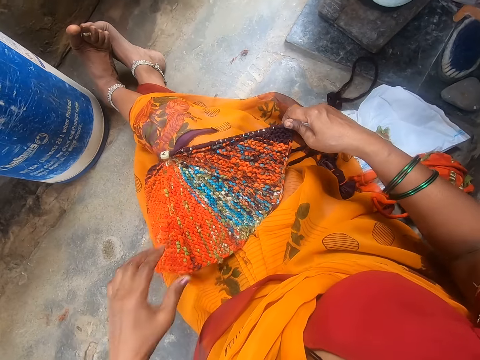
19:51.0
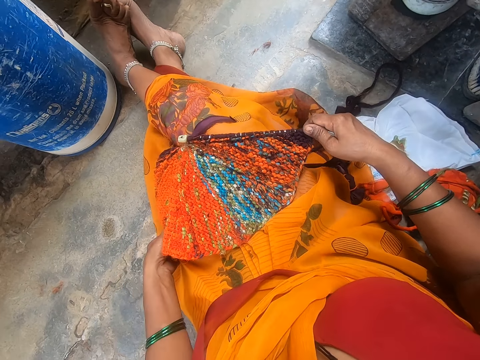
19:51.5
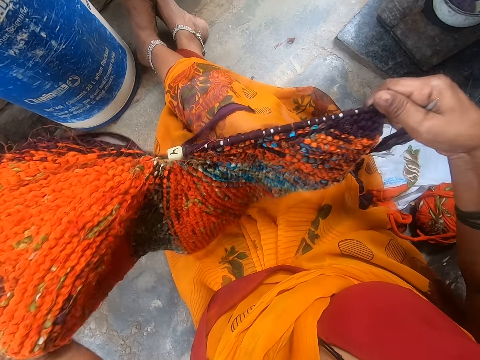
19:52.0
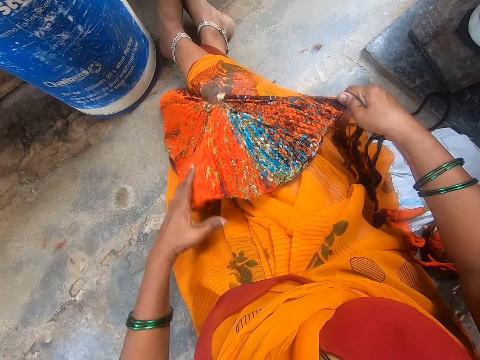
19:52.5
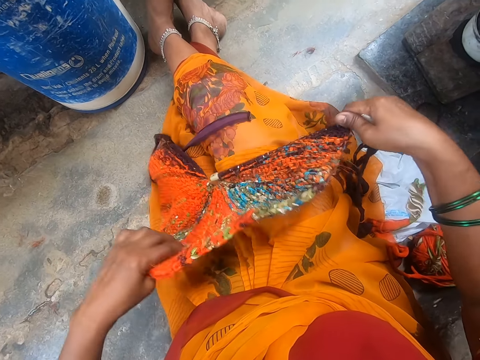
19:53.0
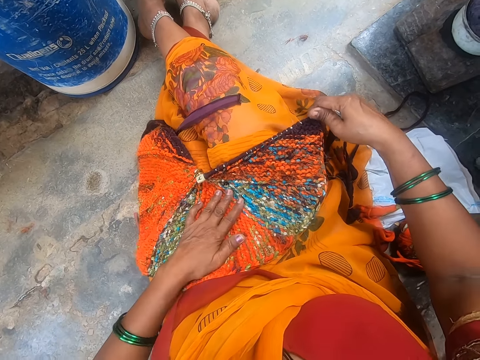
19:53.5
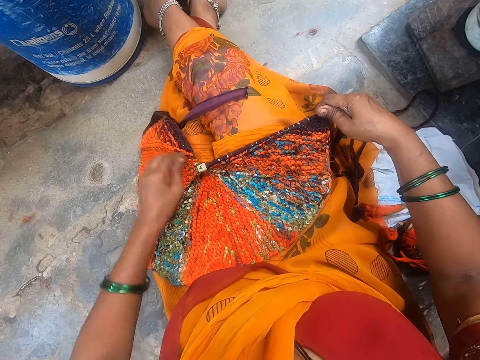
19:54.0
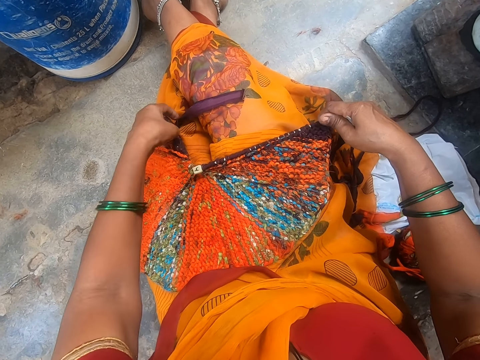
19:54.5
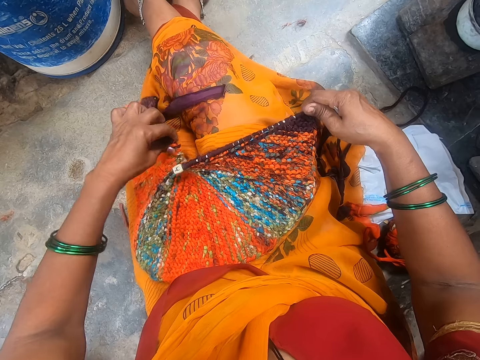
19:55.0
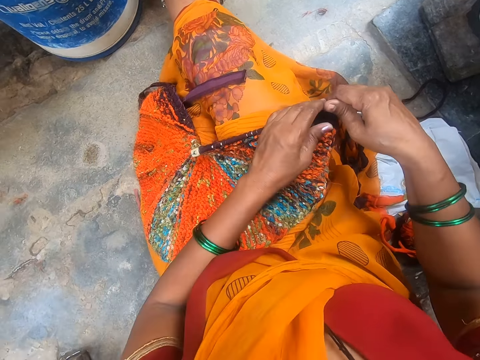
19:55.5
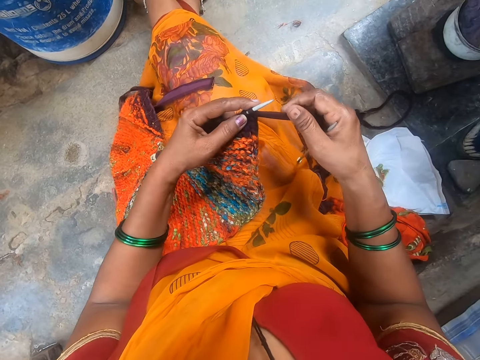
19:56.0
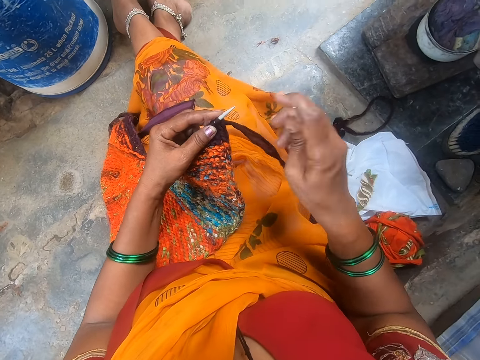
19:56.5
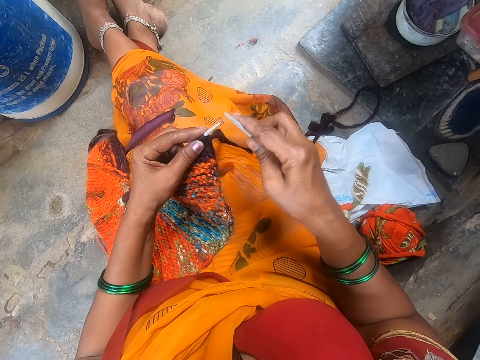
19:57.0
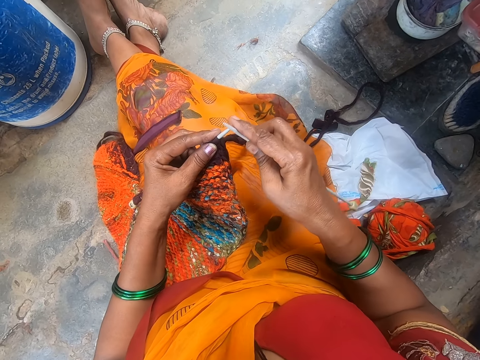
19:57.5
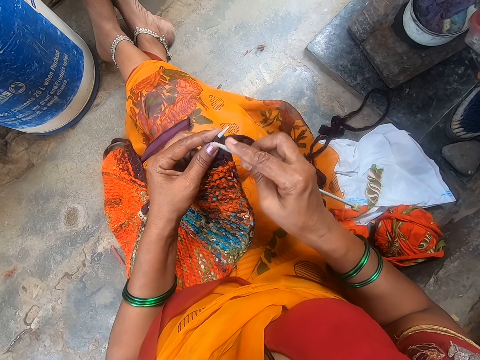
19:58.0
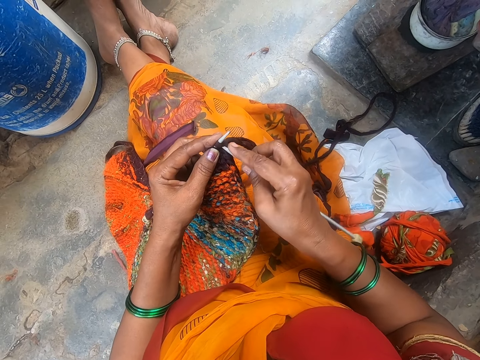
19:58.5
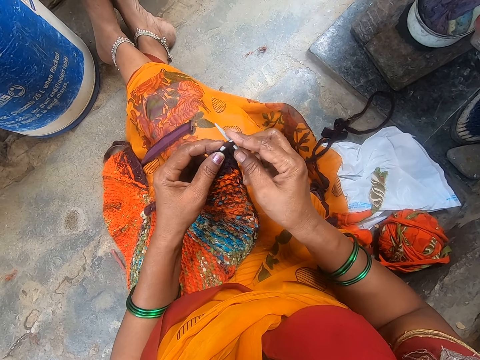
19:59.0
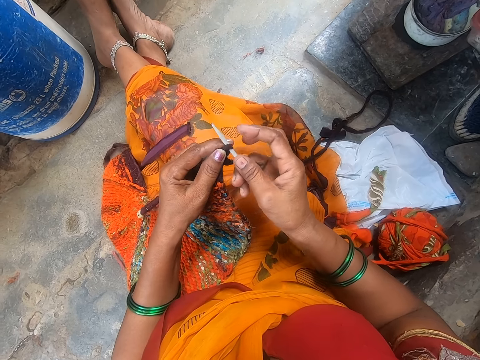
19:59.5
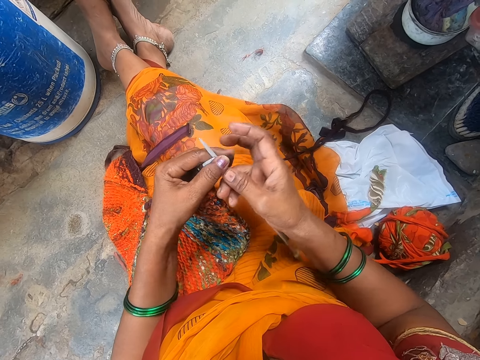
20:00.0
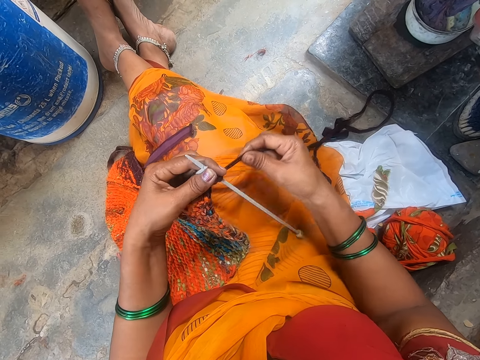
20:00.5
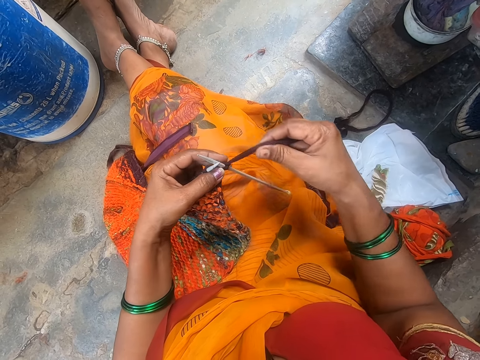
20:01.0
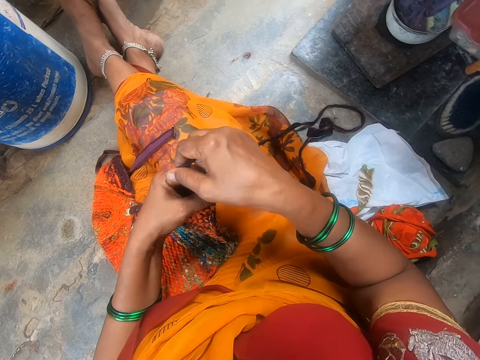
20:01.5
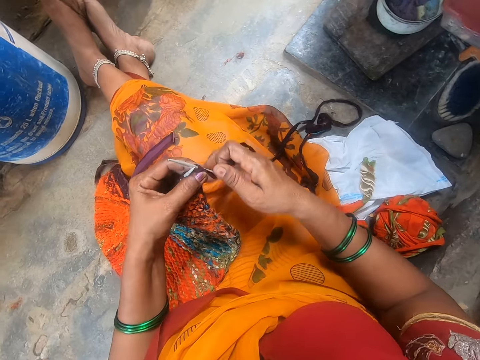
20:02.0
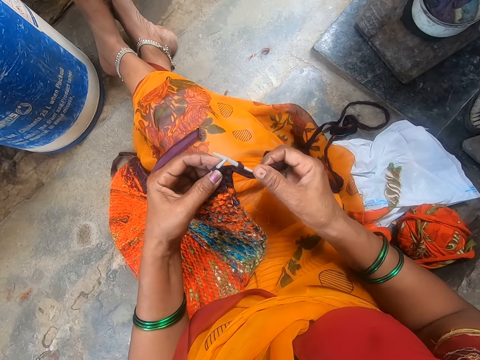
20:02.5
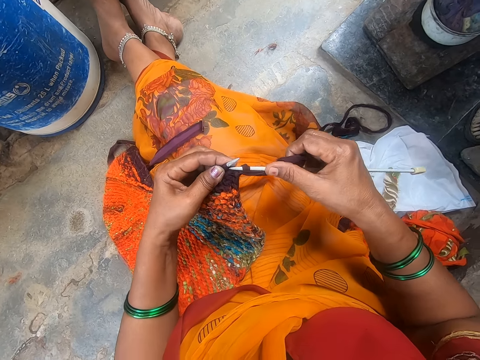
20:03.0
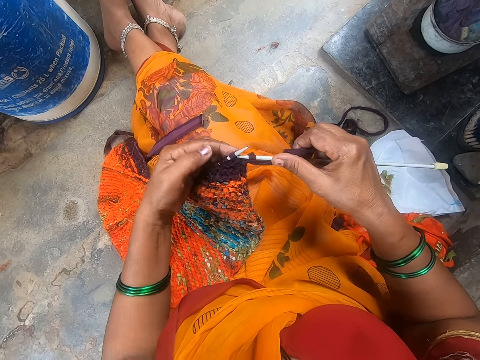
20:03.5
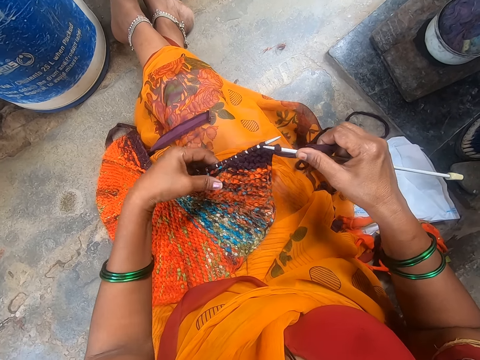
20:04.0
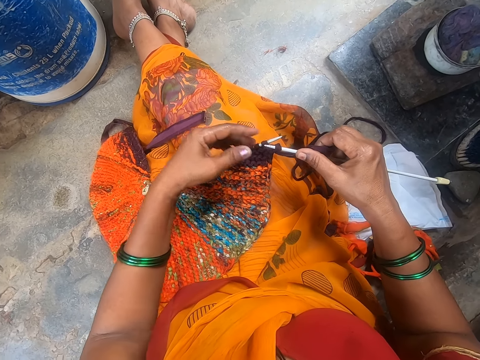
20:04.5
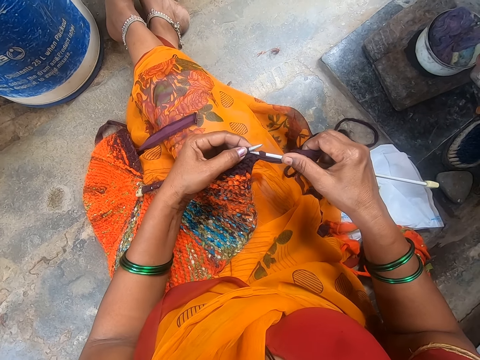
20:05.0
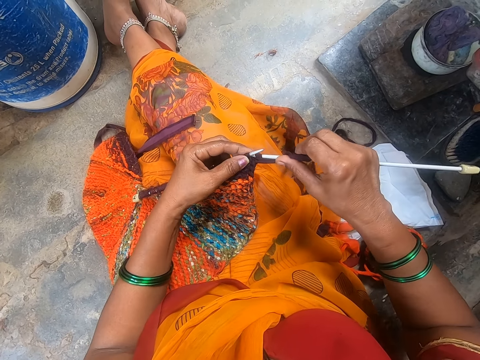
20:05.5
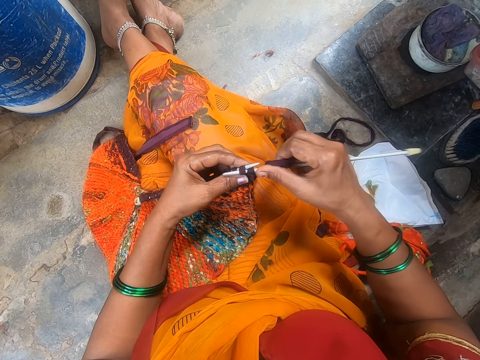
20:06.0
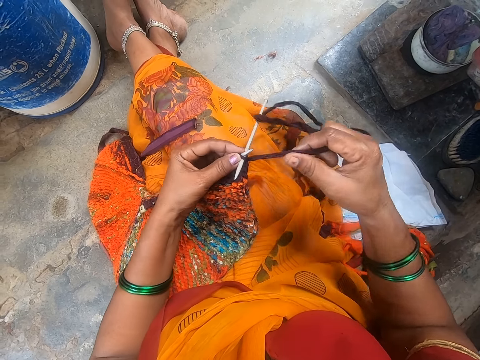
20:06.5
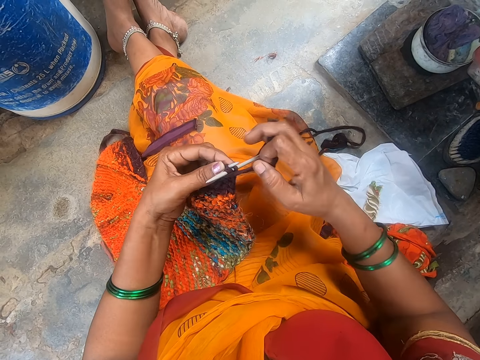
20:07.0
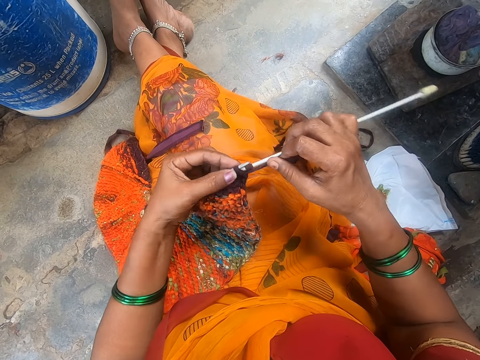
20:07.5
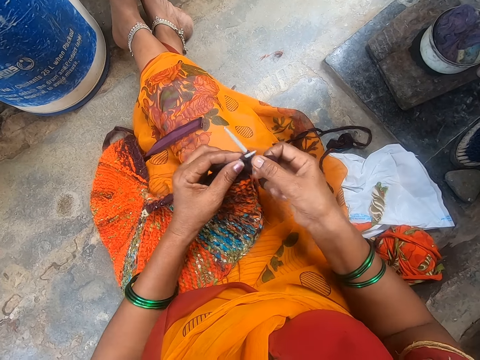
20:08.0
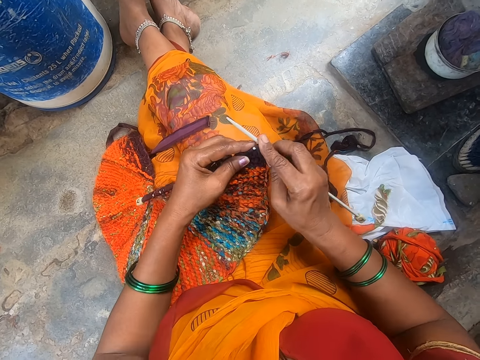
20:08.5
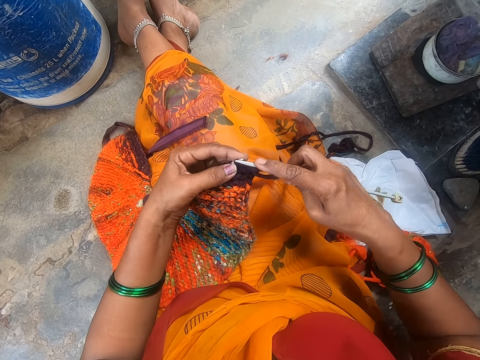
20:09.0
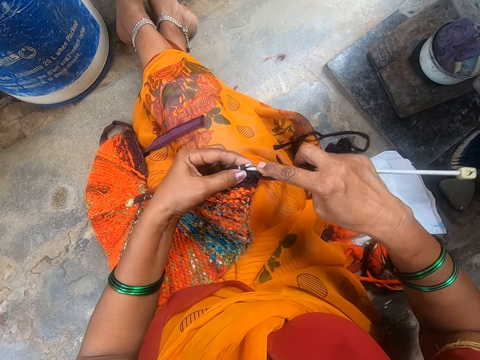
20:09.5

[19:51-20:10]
The camera wearer holds a piece of cloth. They drop the fabric on the thighs. They move the cloth on the laps. They hold a knitting needle. They put the knitting needle through the wool thread. They crochet the fabric. They hold the wool thread. They roll the wool thread round the knitting needle. They knit the cloth.

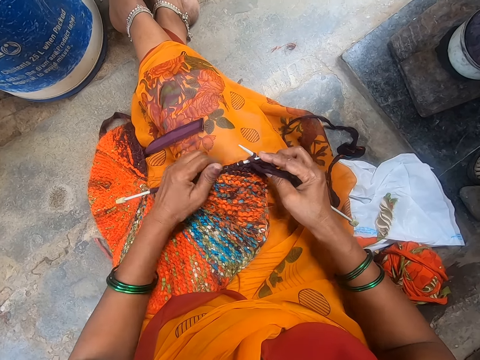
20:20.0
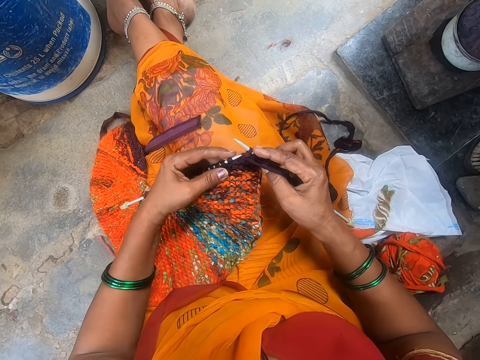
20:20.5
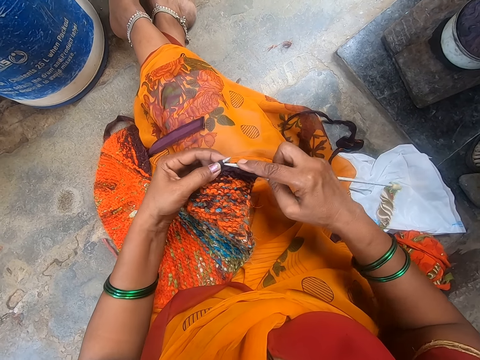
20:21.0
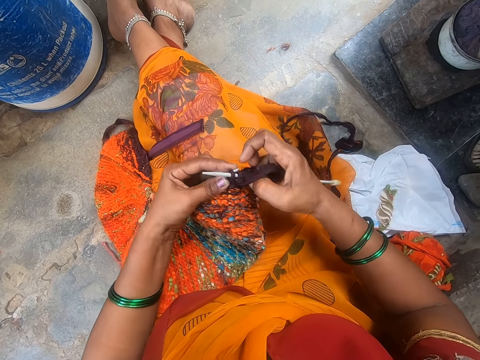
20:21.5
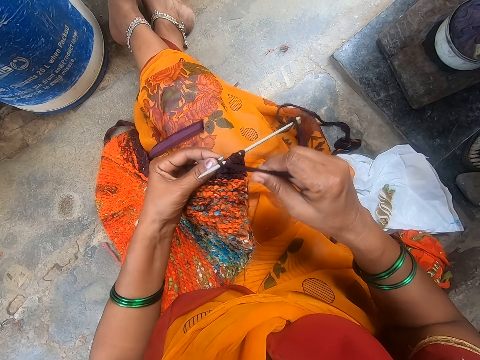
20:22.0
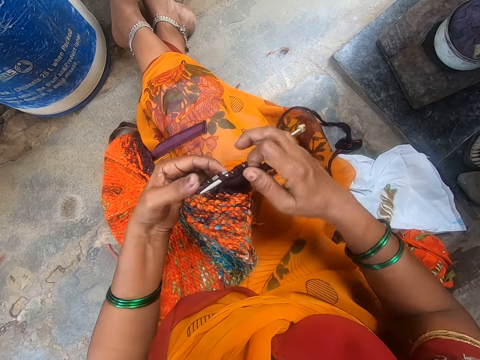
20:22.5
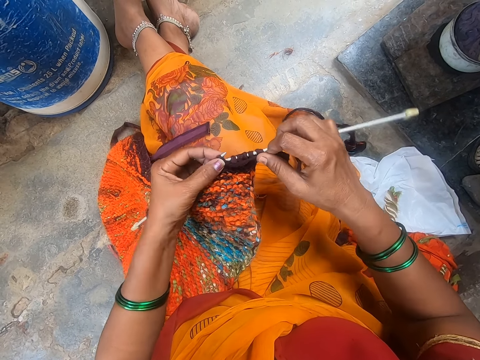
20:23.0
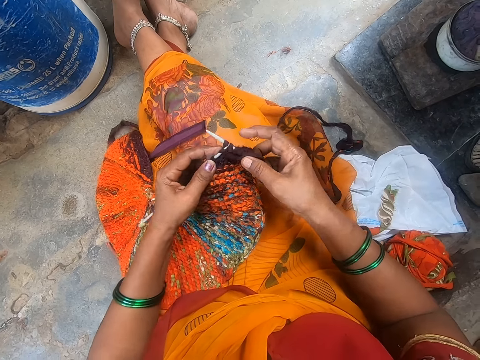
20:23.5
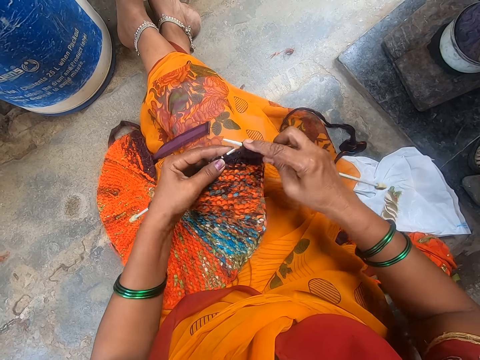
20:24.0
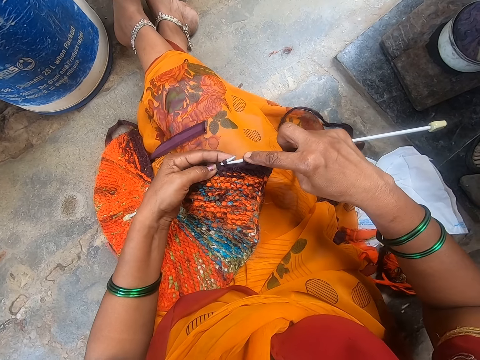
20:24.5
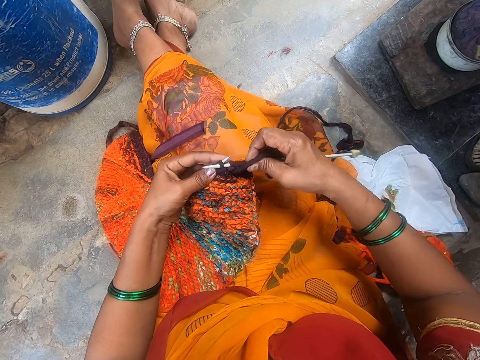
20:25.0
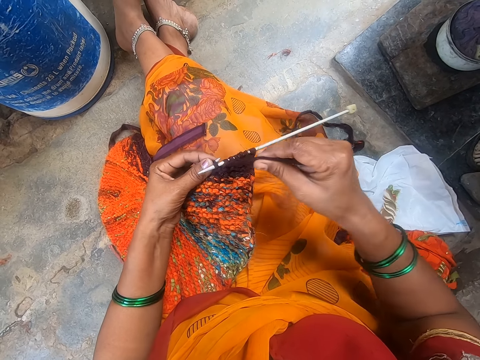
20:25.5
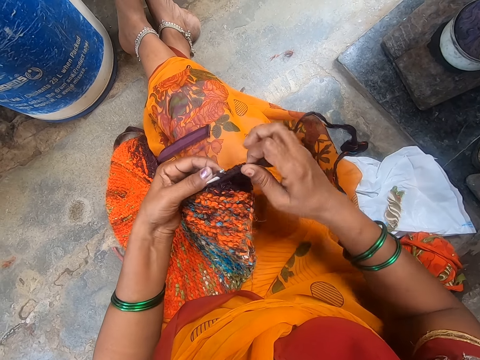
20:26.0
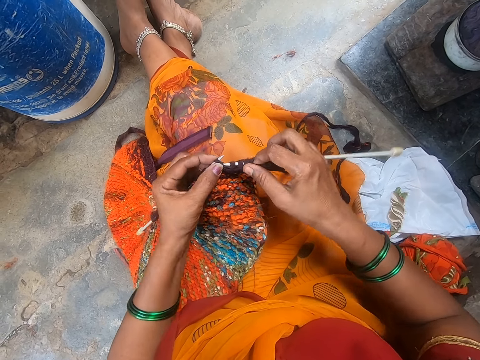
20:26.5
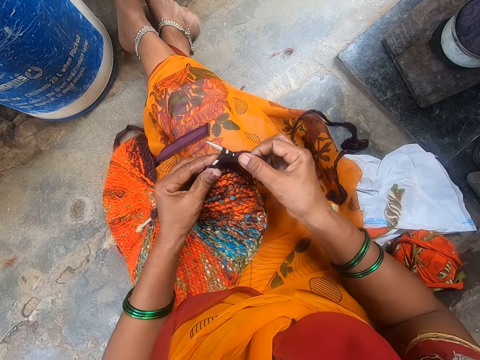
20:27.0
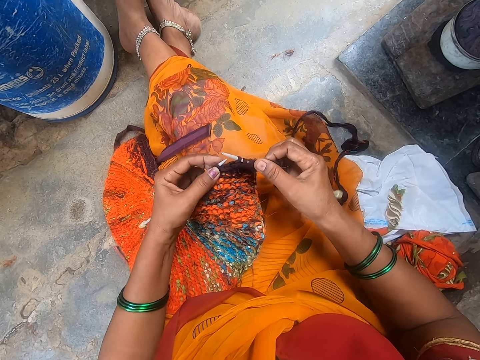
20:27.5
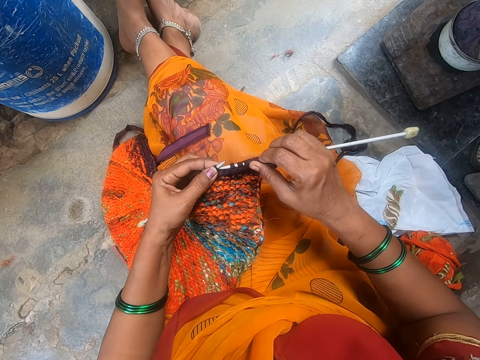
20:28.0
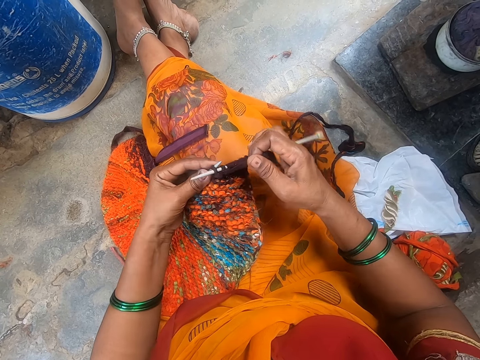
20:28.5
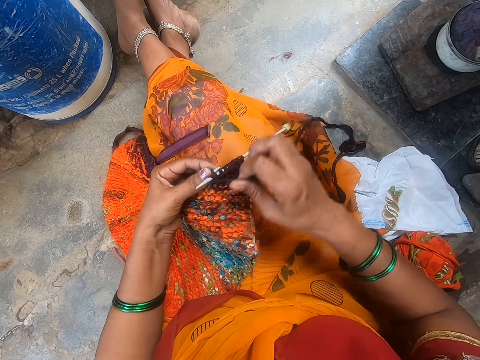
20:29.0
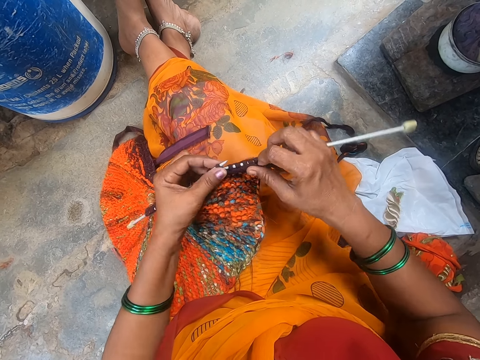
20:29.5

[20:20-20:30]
The camera wearer moves the cloth on the knitting needle. They straighten the knitted fabric on the crochet. They knit the cloth. They crochet the fabric.
